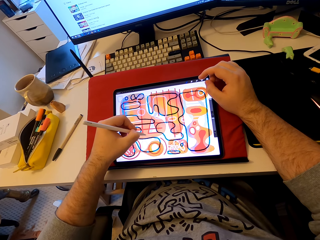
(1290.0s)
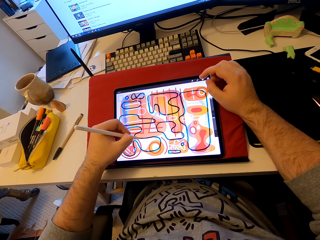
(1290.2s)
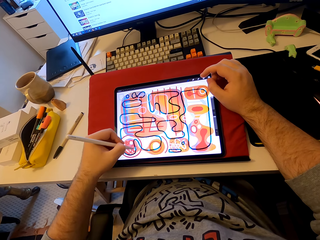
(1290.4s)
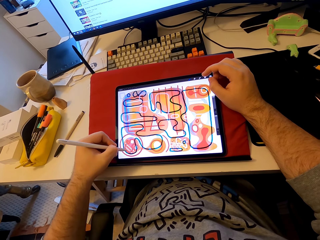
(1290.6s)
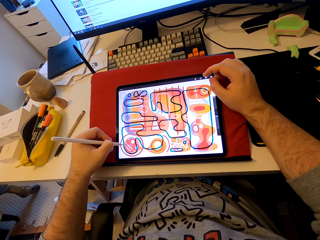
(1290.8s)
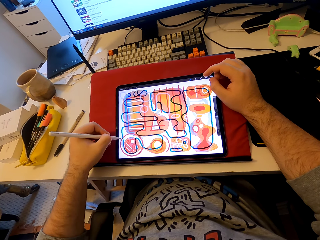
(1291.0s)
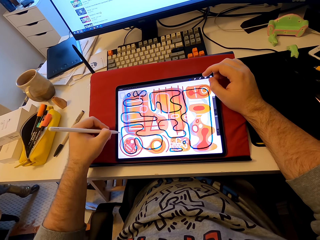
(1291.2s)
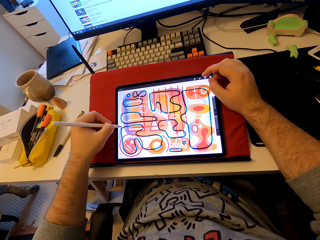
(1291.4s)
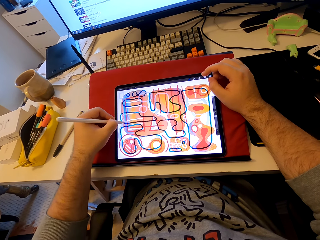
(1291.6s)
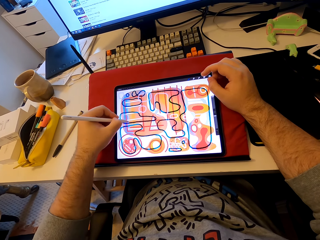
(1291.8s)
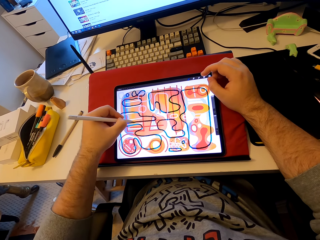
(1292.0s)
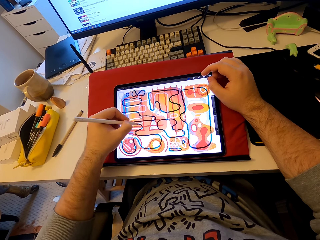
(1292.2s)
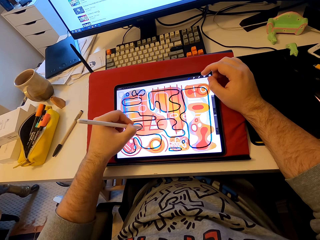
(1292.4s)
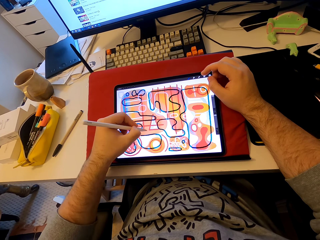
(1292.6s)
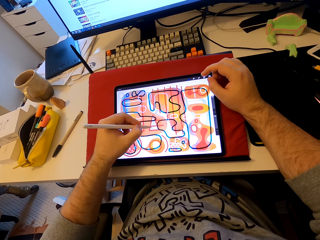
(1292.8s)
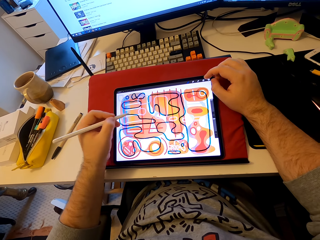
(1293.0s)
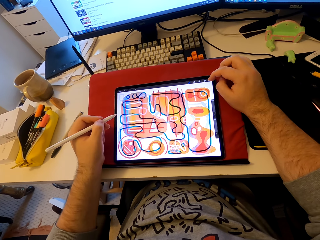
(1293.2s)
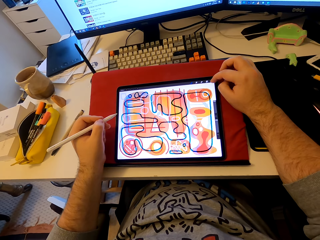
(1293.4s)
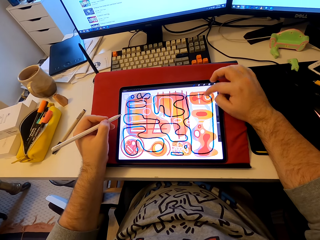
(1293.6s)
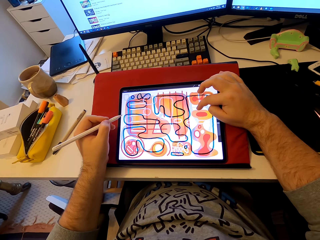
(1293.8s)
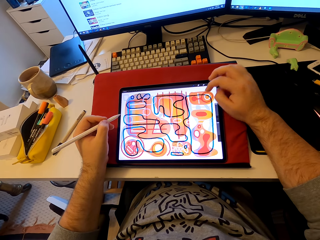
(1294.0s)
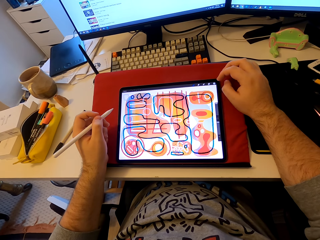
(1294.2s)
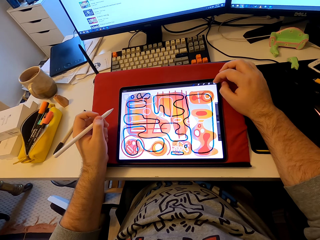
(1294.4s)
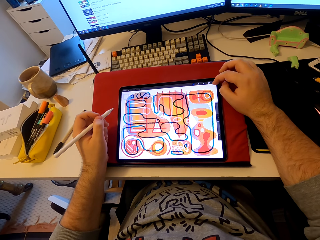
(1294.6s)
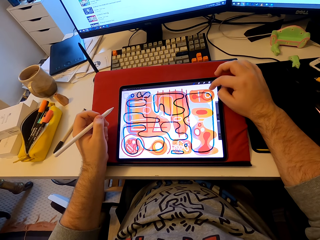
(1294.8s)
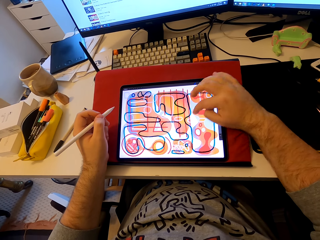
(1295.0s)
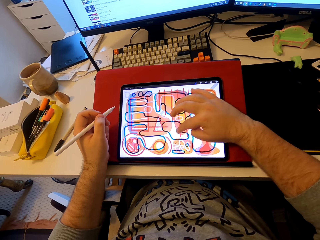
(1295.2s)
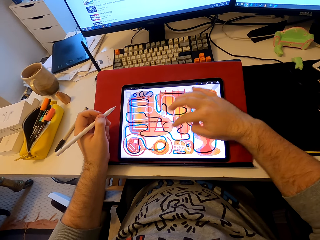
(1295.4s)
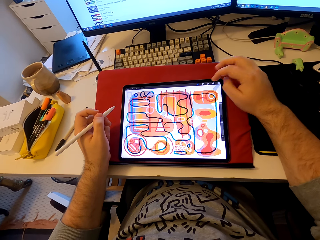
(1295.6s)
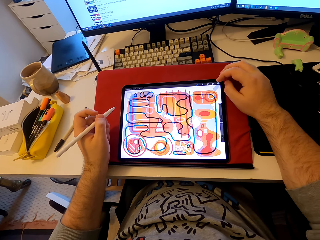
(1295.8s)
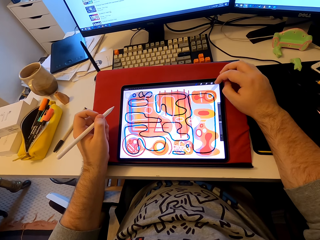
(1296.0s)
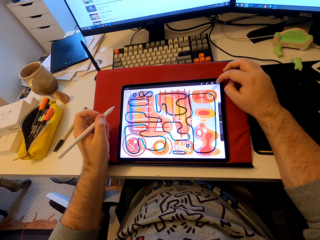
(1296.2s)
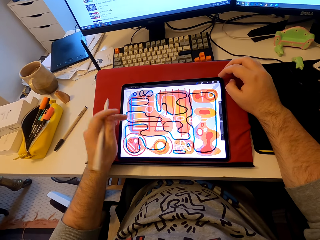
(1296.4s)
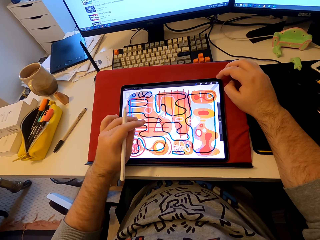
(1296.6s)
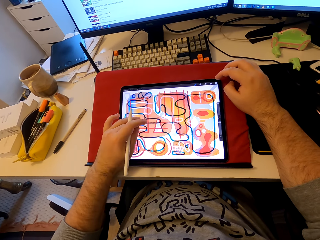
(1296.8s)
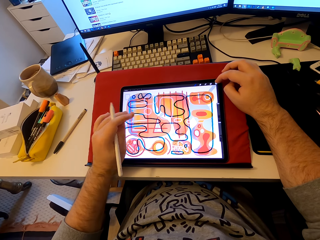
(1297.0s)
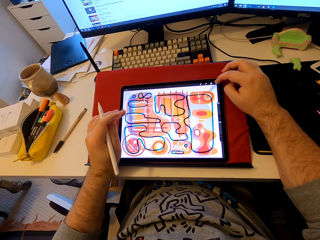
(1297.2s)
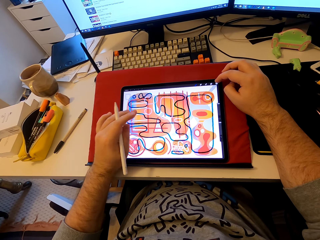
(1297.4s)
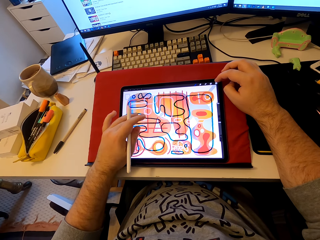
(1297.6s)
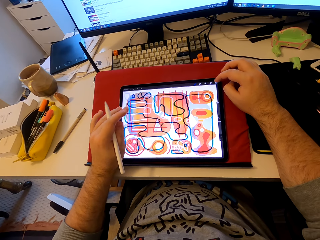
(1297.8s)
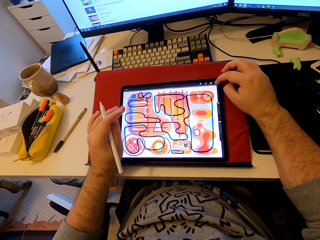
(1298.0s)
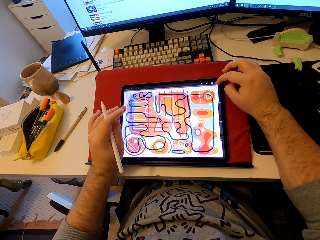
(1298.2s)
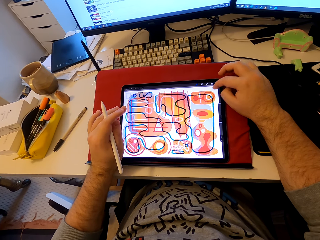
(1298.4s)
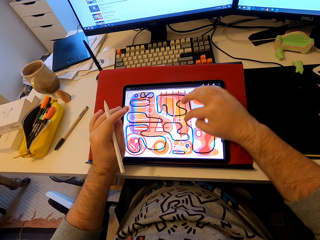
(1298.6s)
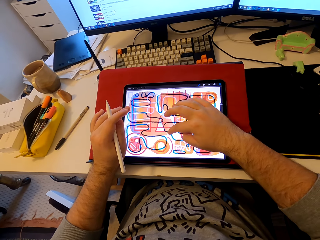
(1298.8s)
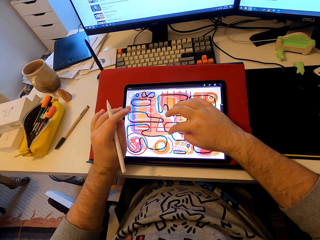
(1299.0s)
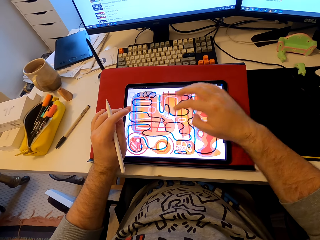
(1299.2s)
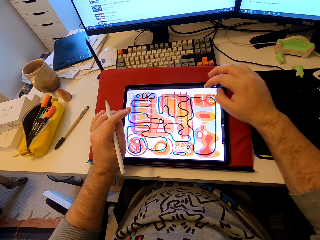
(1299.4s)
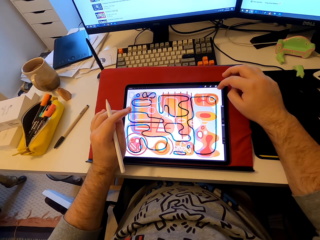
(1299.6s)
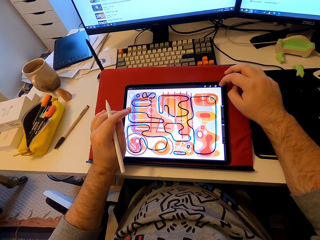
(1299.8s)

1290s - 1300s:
The camera wearer touches the tablet with his finger. He operates the tablet.

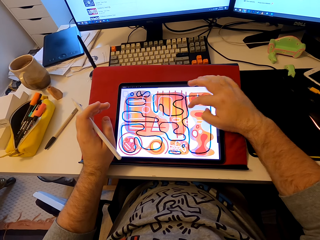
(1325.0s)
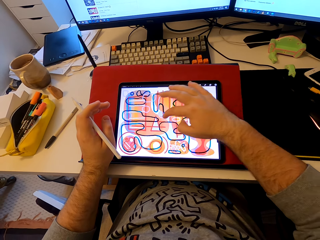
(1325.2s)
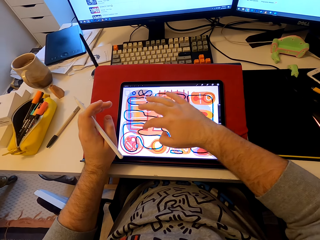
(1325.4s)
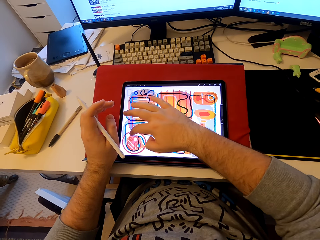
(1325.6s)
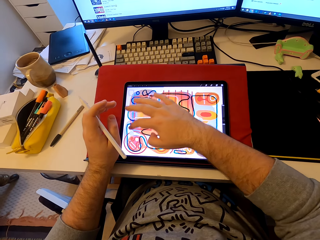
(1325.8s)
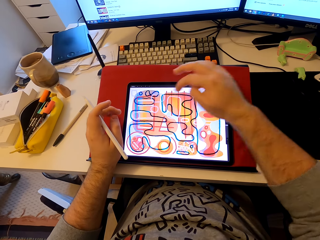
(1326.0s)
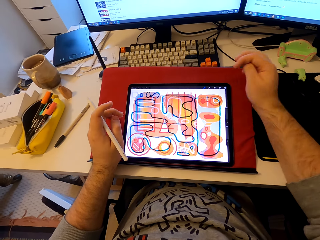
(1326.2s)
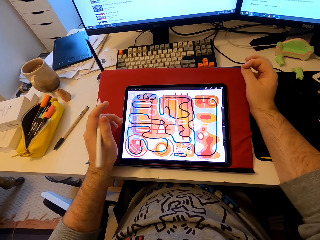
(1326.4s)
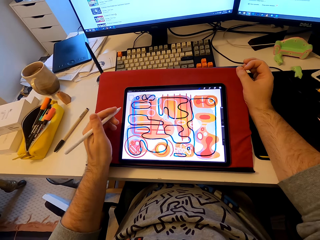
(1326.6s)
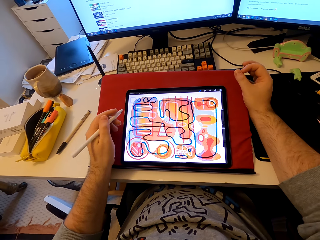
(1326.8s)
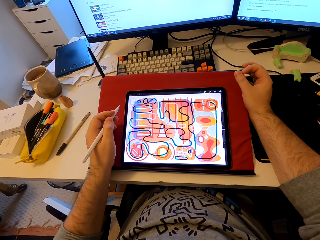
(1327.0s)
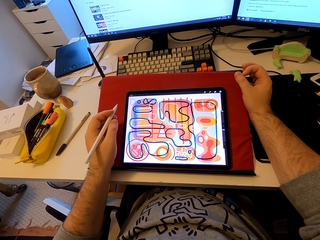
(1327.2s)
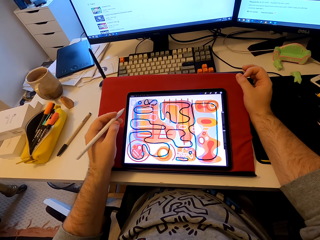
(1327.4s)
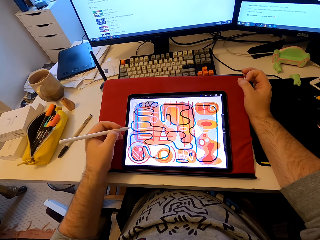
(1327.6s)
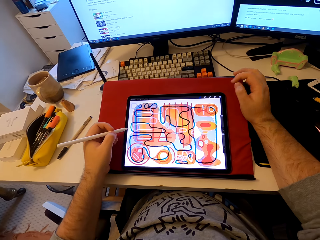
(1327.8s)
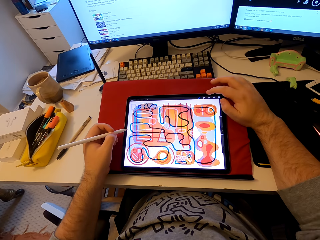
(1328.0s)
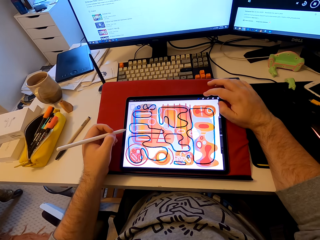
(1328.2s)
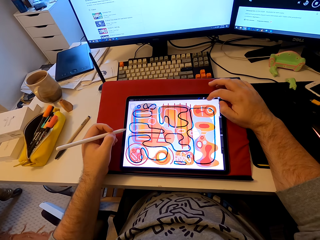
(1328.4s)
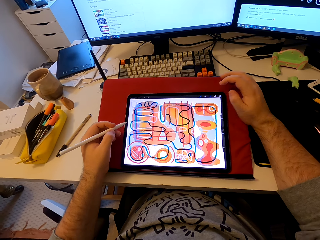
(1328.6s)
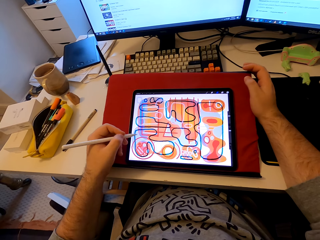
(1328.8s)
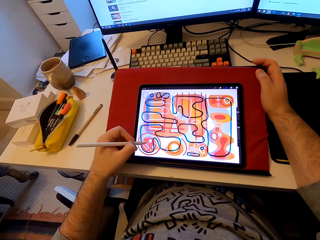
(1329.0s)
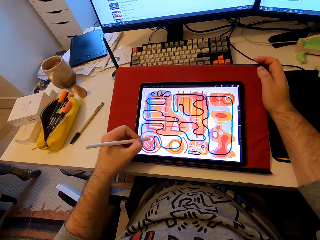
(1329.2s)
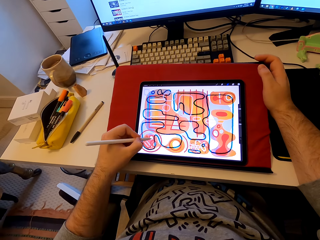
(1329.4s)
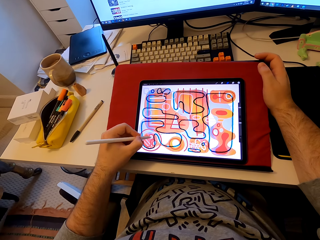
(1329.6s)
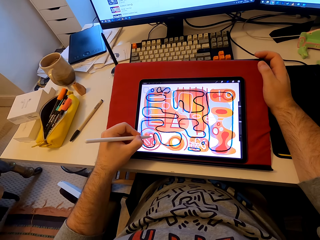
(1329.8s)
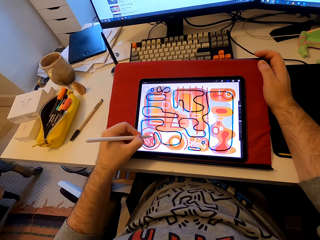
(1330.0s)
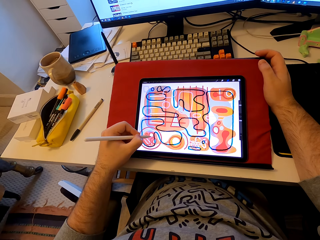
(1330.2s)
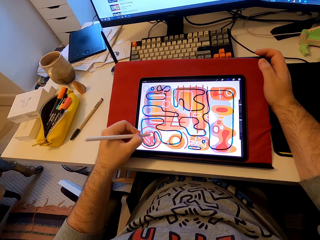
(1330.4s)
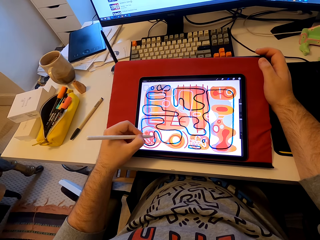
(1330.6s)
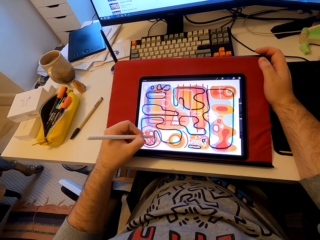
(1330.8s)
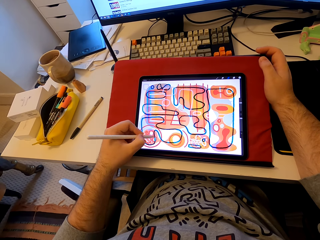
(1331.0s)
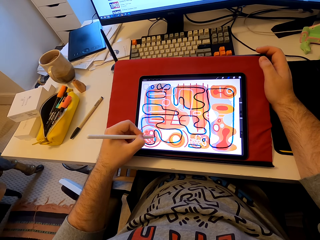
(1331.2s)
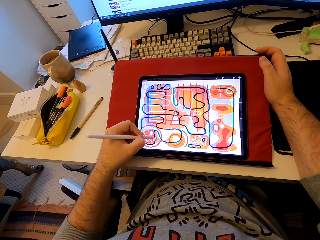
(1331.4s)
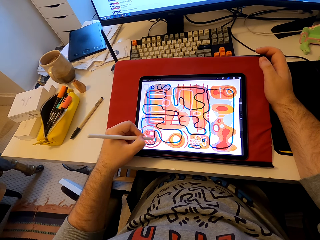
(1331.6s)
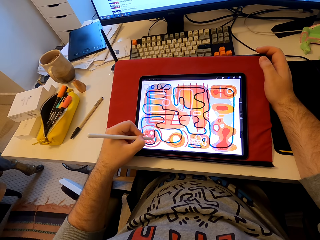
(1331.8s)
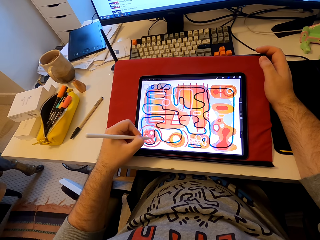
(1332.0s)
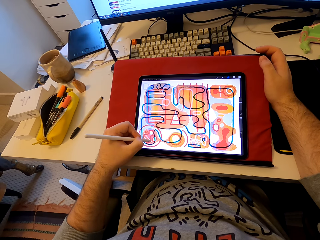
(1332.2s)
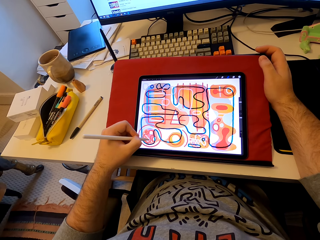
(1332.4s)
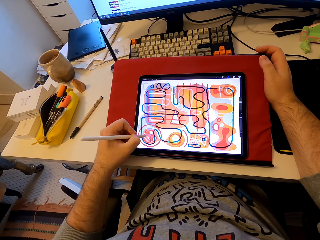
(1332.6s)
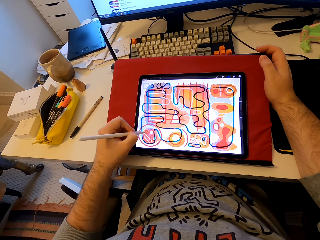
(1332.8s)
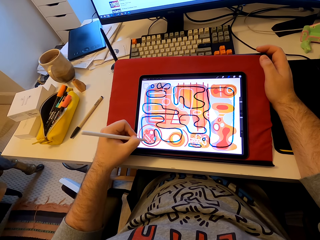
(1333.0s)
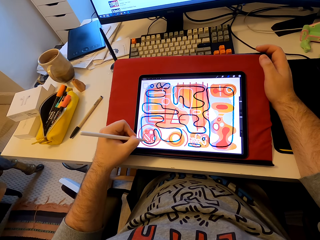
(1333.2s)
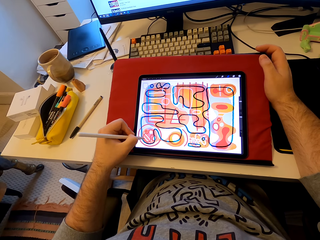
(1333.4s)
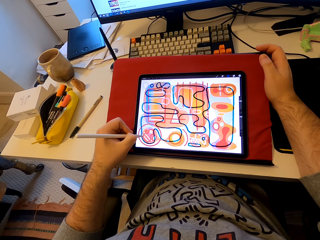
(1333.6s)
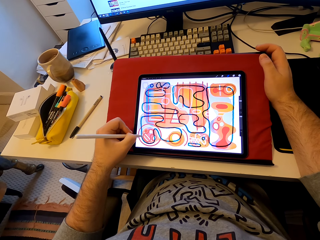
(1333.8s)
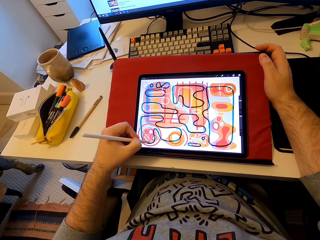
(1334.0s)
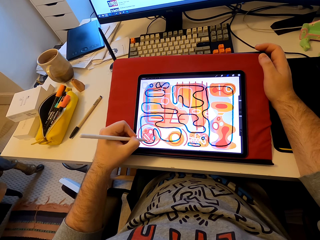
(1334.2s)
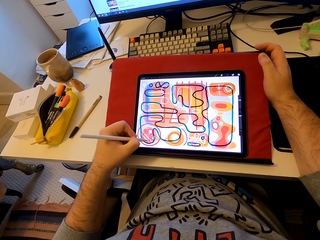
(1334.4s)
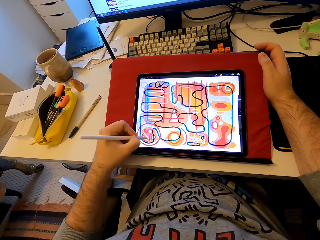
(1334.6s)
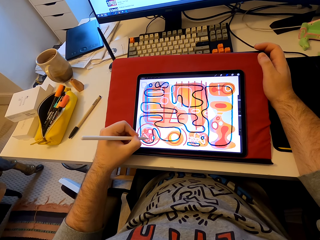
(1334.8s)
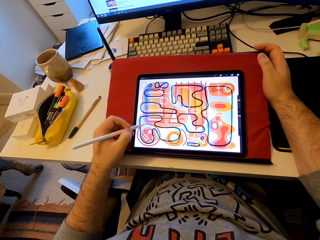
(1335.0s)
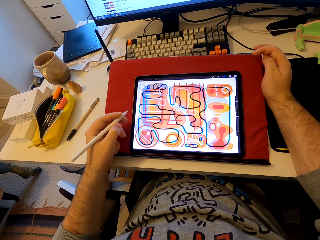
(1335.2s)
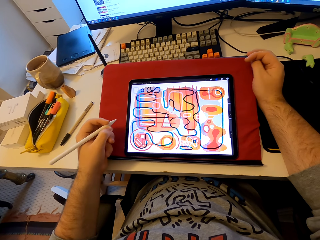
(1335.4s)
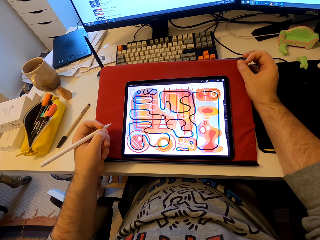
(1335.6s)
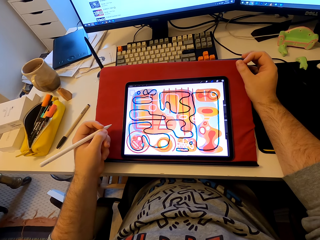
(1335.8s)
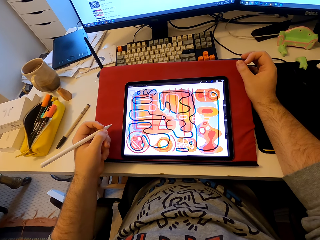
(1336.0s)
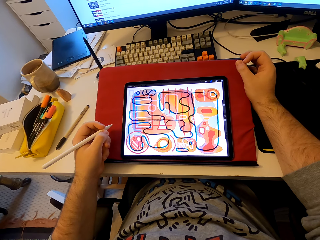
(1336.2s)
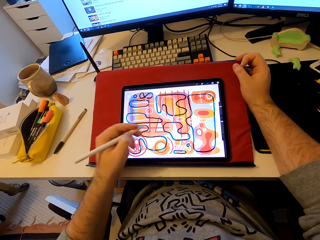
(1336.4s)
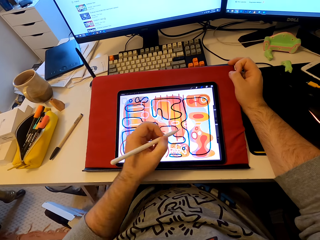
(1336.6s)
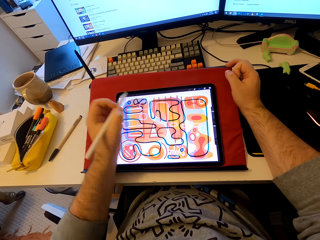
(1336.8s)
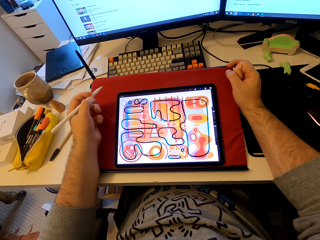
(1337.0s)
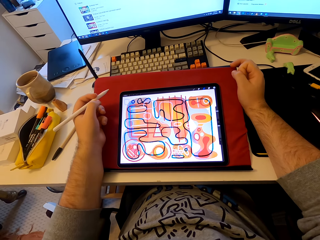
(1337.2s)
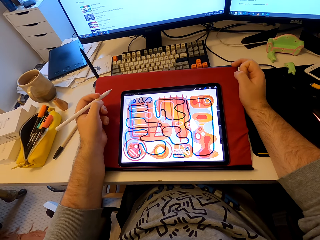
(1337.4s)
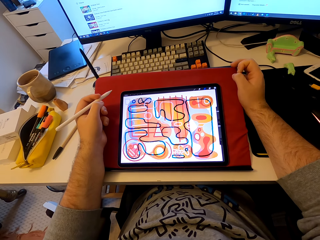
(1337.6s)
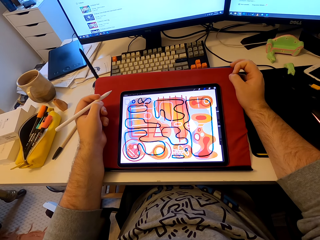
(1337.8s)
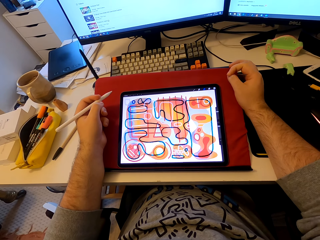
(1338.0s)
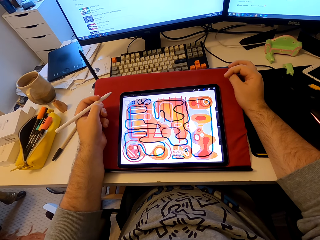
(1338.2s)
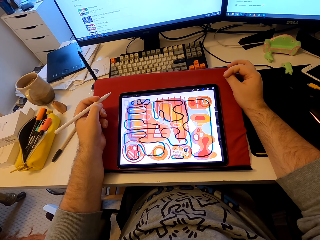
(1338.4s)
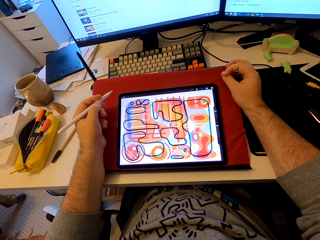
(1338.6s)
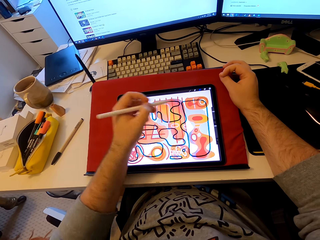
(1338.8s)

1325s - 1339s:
The camera wearer stares at a tablet. They draw a pattern in the tablet with a stylus pen. They stare at the tablet.
